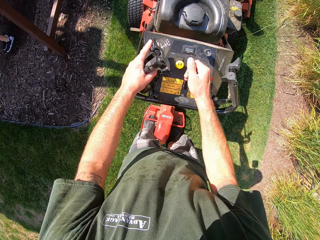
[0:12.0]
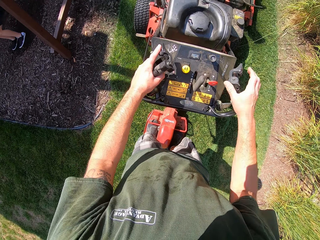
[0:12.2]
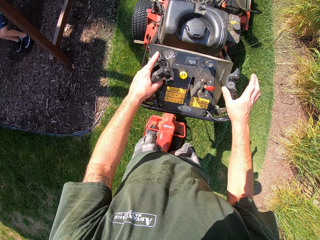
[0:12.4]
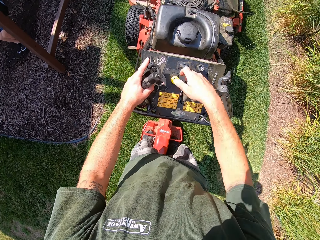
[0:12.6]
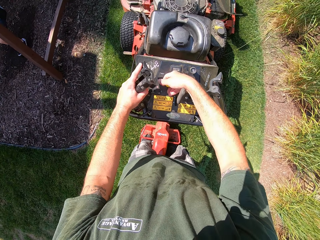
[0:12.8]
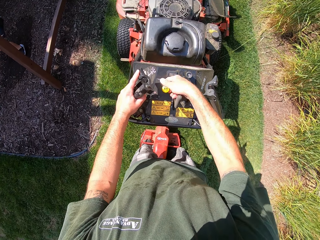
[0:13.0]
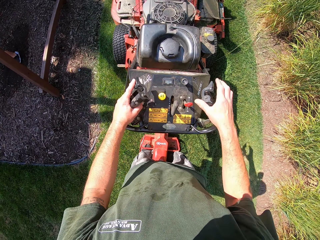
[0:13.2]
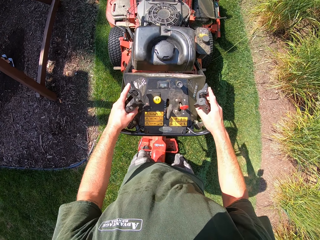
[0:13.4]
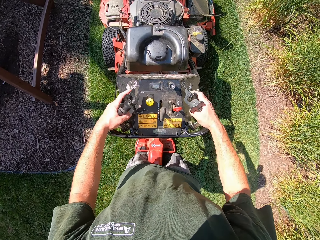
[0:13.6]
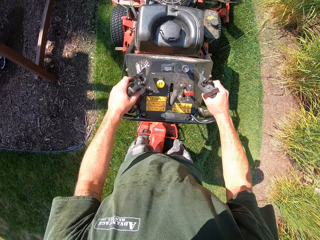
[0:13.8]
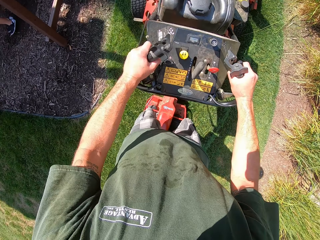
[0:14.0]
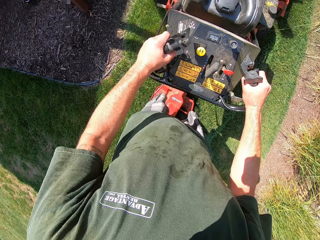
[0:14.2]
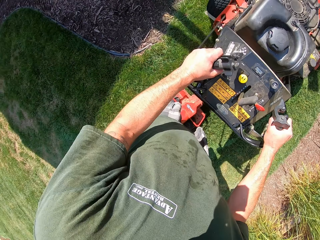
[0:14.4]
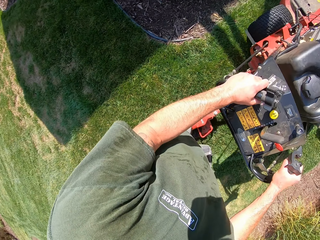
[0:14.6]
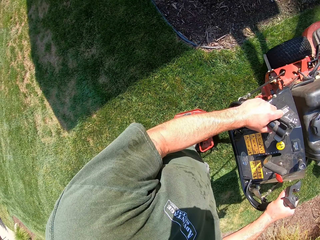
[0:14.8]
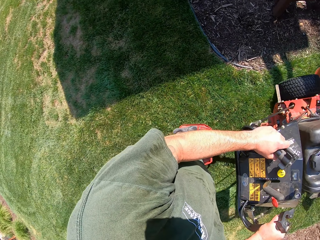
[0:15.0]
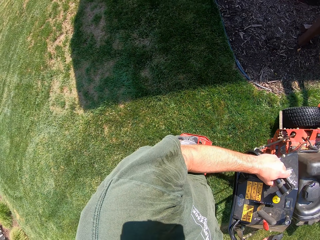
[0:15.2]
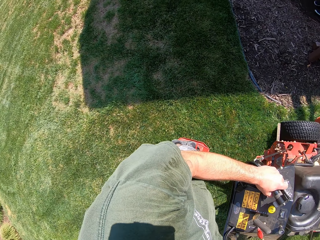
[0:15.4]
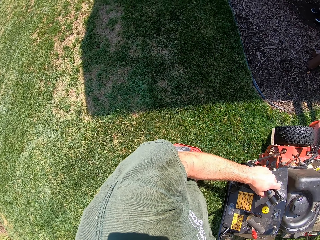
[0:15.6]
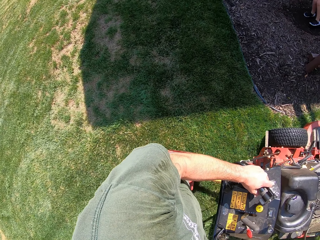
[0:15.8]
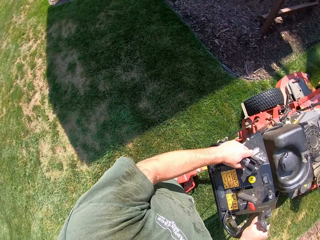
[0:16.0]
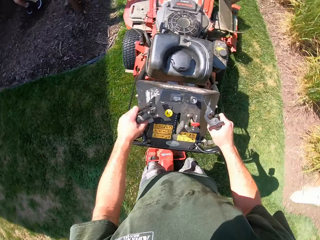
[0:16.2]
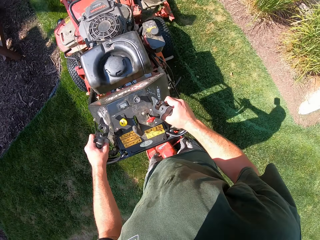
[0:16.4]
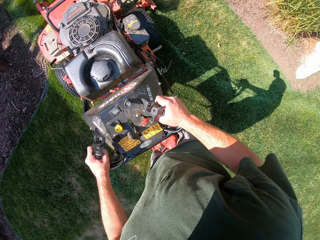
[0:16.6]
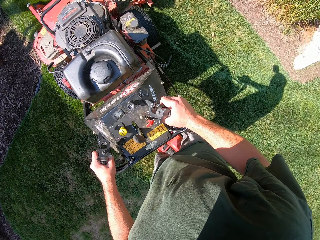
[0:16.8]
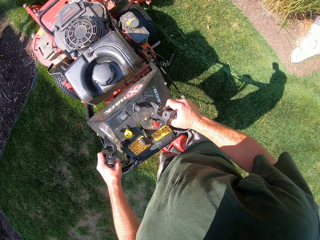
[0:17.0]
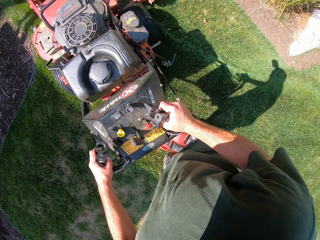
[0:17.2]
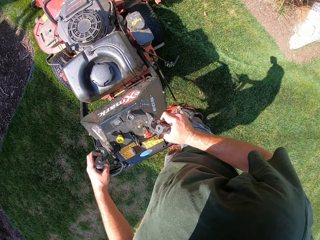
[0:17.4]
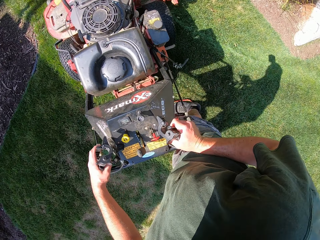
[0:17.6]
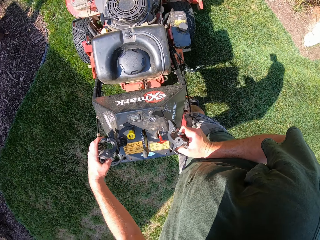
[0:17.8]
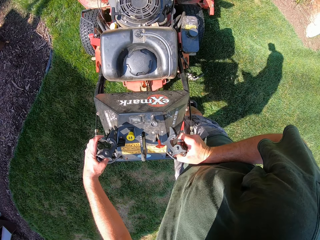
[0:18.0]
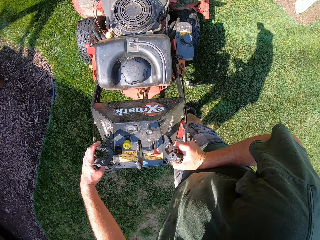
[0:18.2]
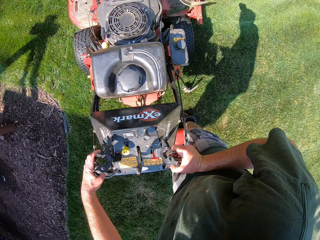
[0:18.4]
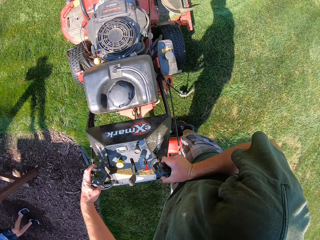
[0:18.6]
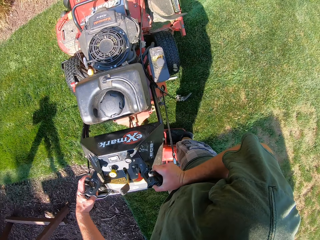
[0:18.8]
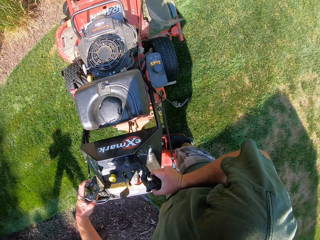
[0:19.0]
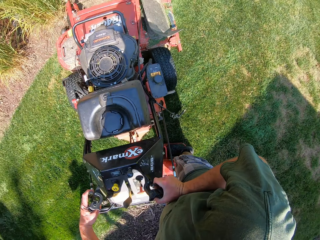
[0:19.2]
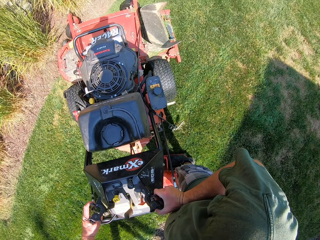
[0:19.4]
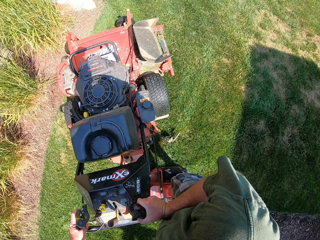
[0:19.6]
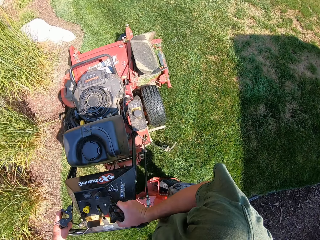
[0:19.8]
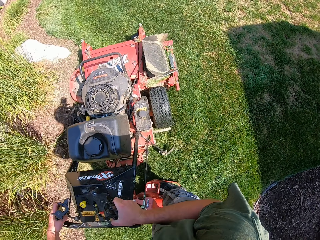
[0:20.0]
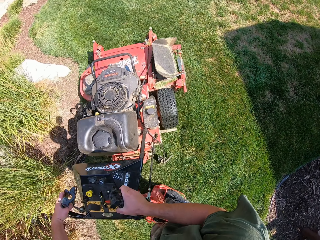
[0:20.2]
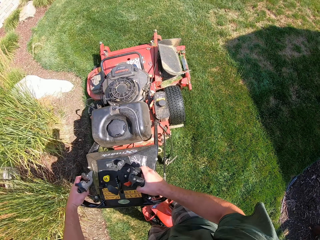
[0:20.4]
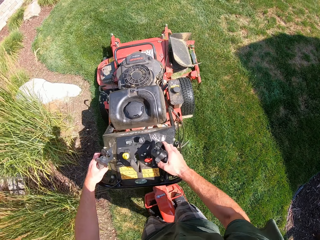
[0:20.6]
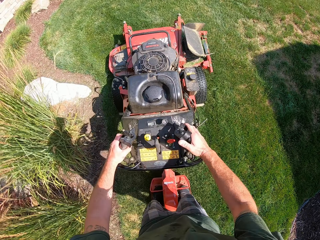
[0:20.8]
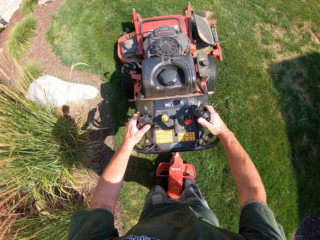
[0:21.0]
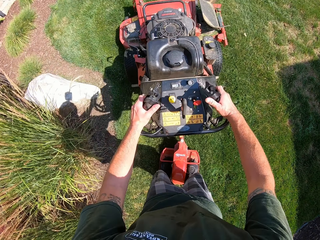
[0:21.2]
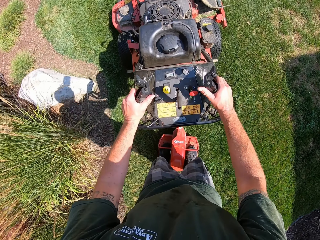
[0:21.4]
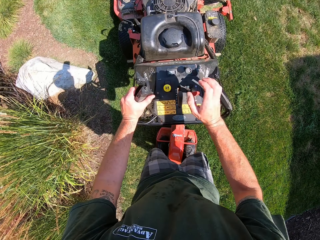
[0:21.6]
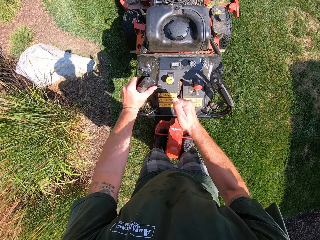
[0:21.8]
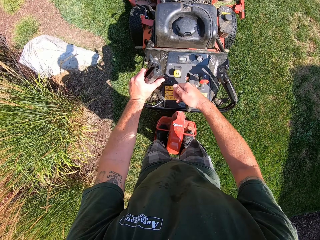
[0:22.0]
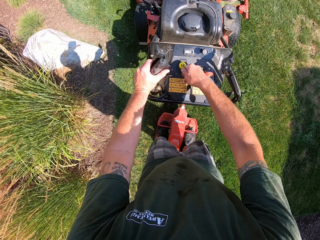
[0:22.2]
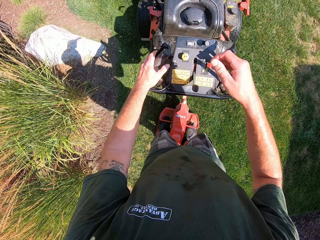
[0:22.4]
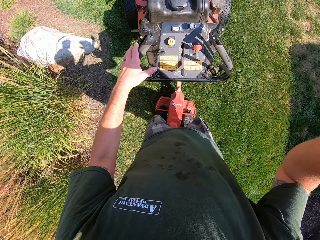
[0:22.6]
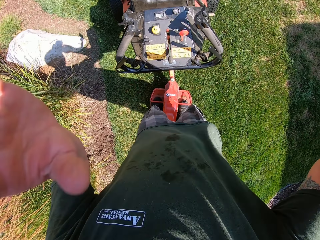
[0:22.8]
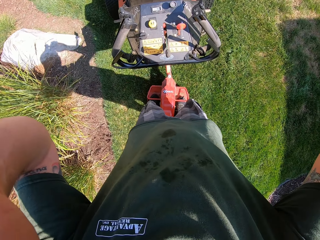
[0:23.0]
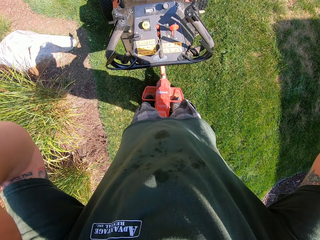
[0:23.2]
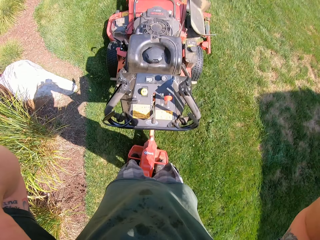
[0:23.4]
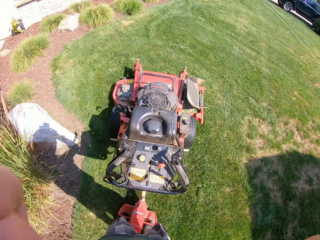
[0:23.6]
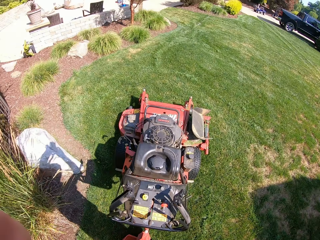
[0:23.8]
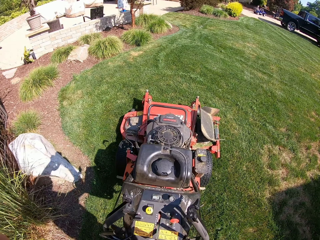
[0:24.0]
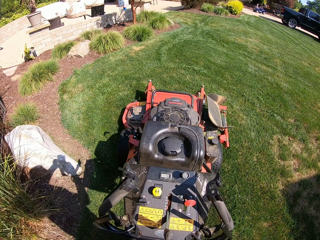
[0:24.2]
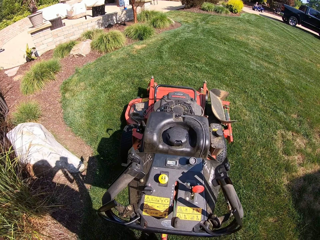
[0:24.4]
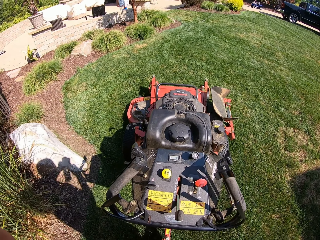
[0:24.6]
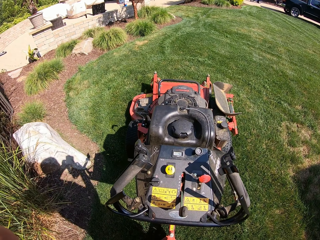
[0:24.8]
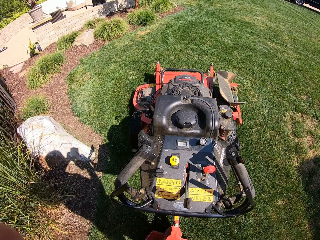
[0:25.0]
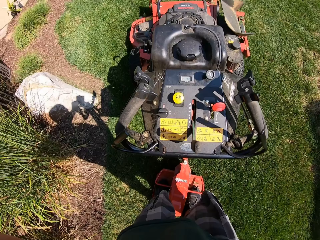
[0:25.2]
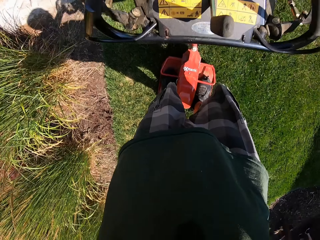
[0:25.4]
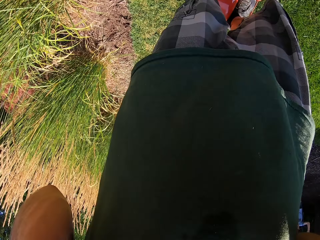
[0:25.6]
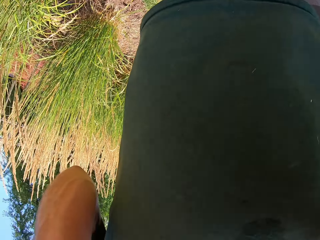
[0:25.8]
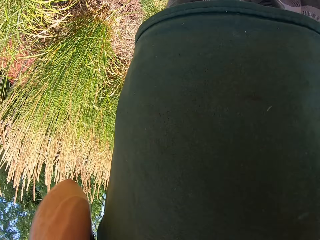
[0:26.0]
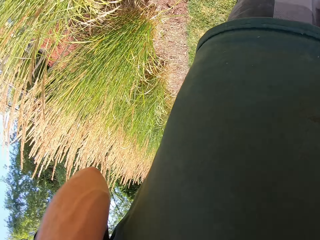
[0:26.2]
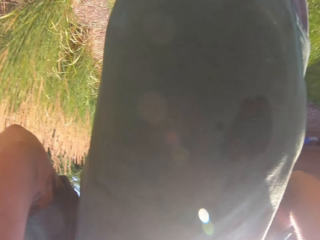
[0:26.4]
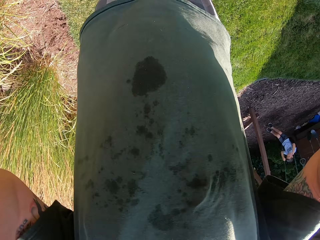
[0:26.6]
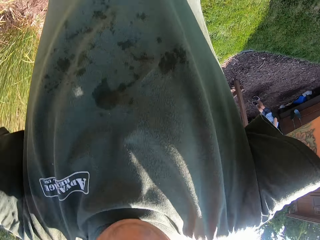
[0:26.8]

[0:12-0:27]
The camera wearer switches the lawn mower on. He touches the lawn mower clutch lever. He moves the lawn mower across the surface of the grass with both hands. He reverses the lawnmower. He looks around the compound. He turns the lawnmower. He cuts grass with the lawnmower. He operates the lawn mower with his right hand. He moves the lawnmower gear lever. He raises both hands. He adjusts a camera. He looks around the compound. He adjusts the camera.

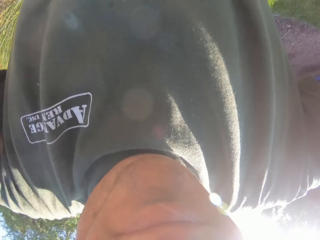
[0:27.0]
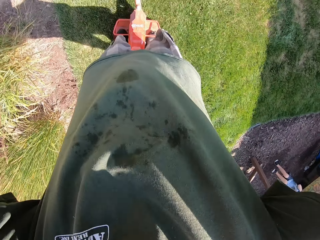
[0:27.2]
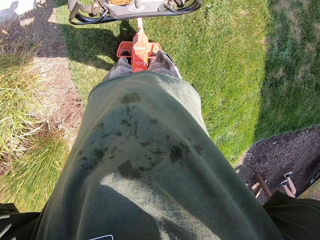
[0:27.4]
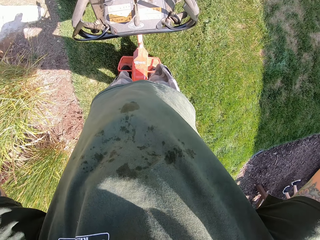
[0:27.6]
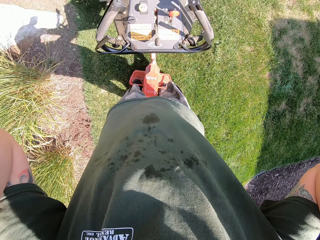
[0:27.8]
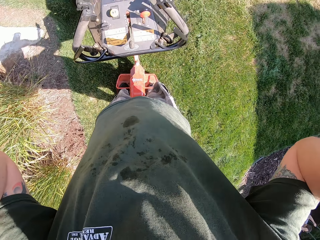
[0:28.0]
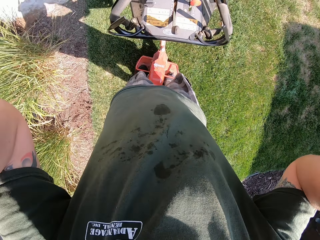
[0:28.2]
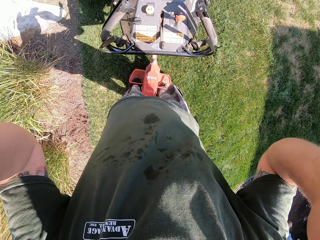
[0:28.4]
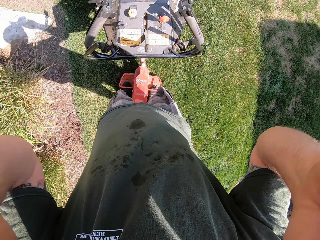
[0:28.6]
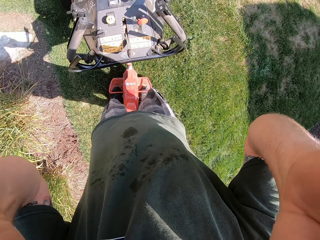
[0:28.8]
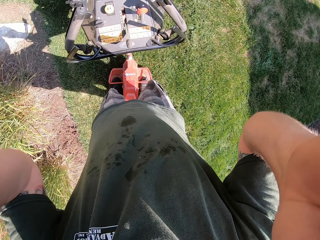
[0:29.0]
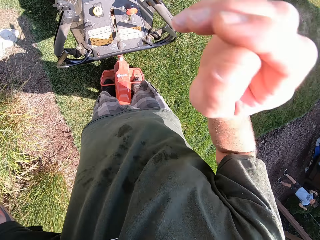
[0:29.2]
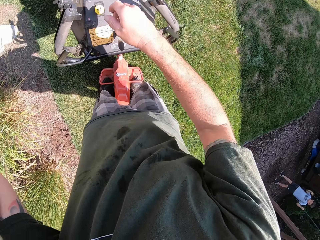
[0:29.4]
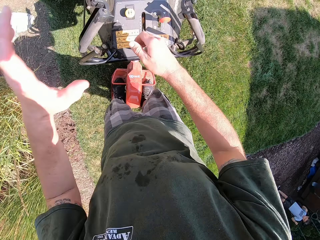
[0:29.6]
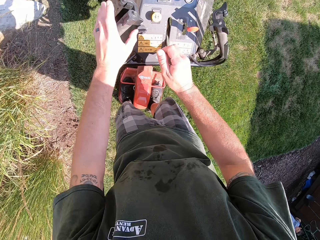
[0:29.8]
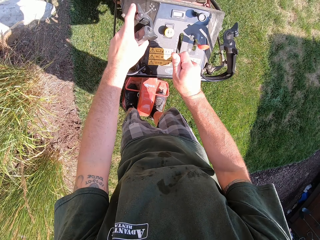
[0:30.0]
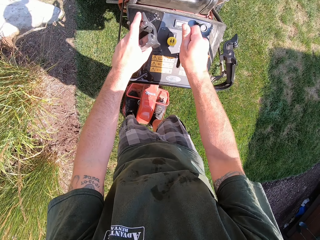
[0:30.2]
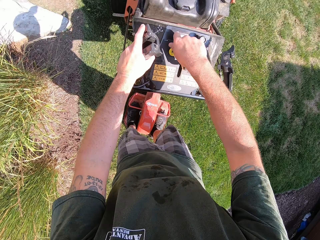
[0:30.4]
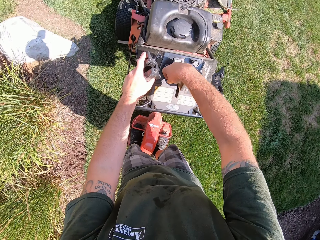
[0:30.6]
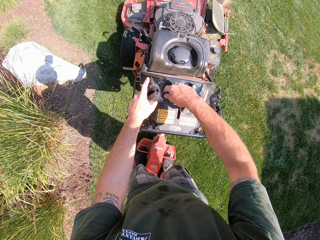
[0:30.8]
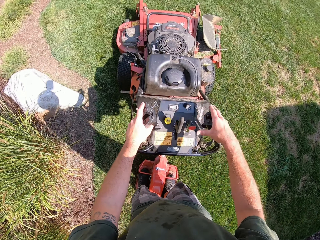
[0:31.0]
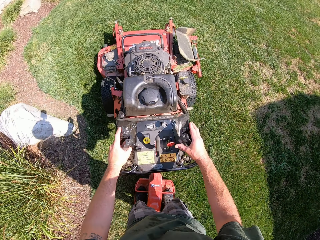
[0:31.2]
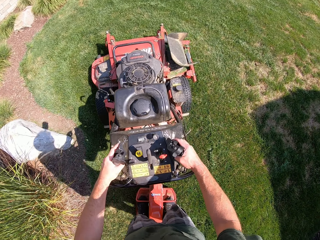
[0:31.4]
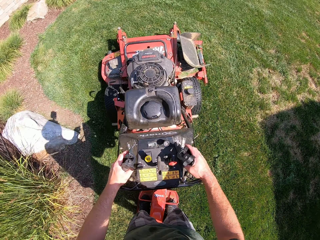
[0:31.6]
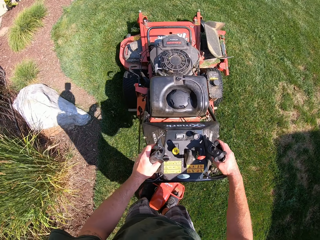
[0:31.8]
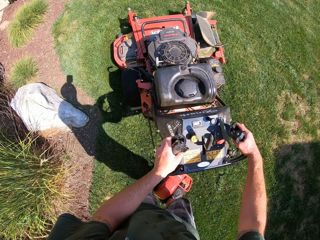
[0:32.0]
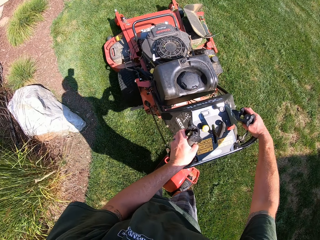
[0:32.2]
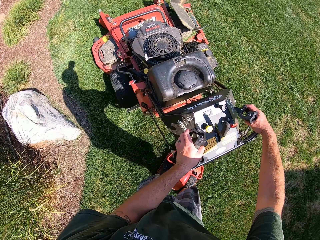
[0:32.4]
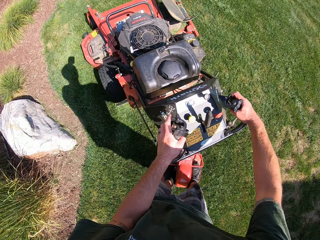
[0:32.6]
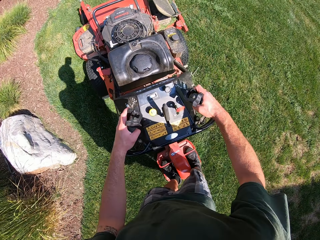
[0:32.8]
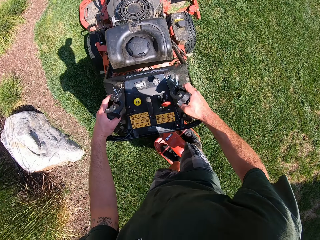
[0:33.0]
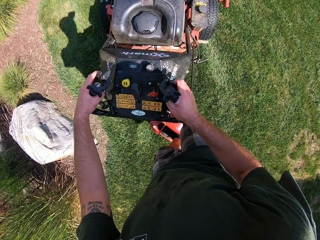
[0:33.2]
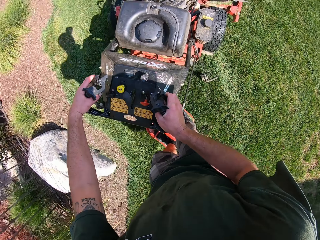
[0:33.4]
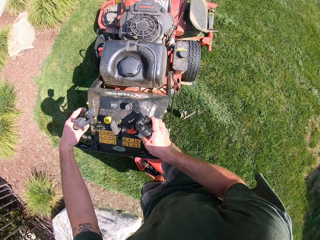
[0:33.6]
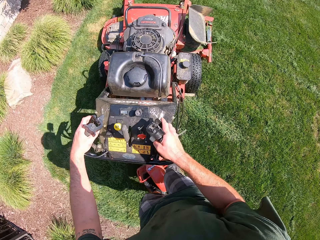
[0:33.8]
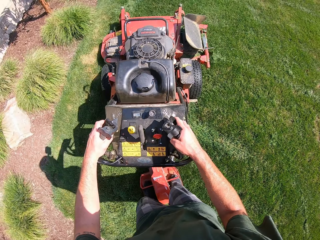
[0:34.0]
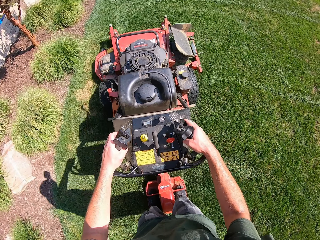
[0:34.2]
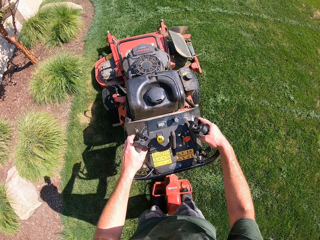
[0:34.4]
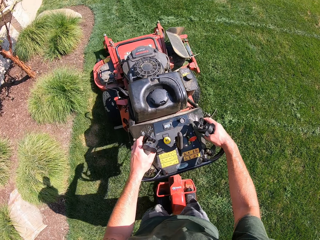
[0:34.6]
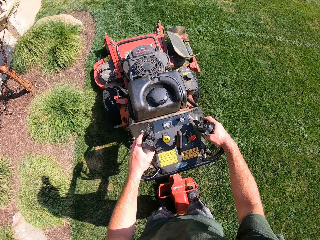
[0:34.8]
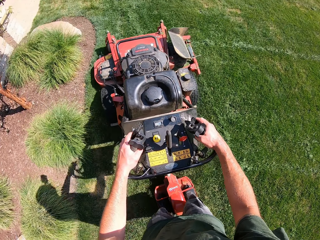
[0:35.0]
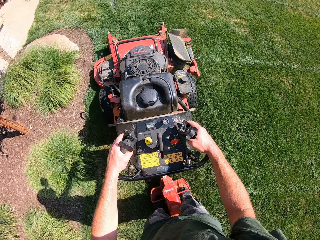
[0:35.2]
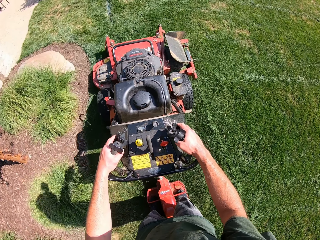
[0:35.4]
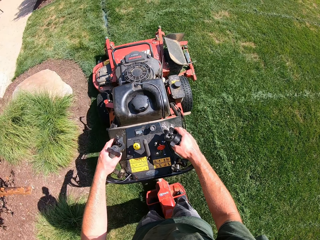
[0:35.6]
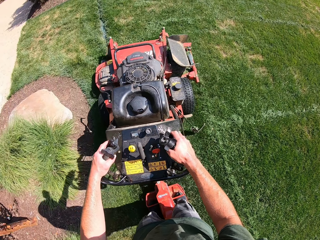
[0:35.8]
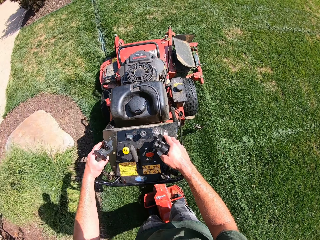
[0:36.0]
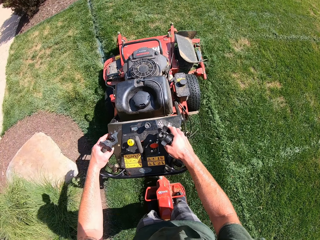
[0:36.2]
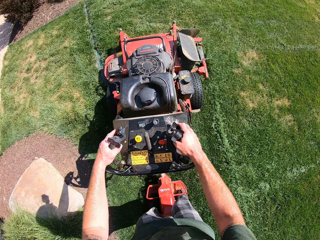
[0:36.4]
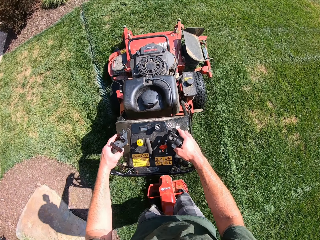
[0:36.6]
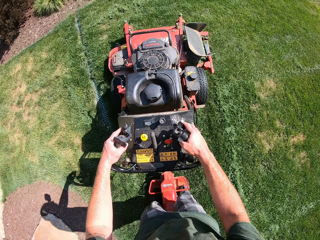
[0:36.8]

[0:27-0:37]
The camera wearer operates the lawn mower with his right hand. He moves the lawnmower gear lever and holds a lawnmower handle. He places his left hand on the lawn mower. He turns on the lawnmower. He moves the lawn mower across the surface of the grass with both hands. He touches the lawn mower clutch lever. He cuts grass with the lawnmower. He turns the lawnmower. He cuts grass with the lawnmower.
